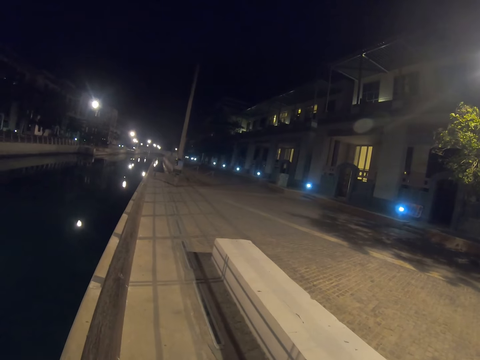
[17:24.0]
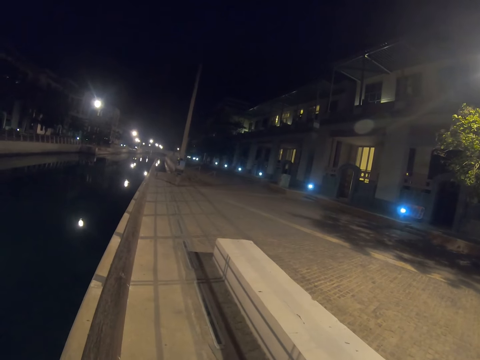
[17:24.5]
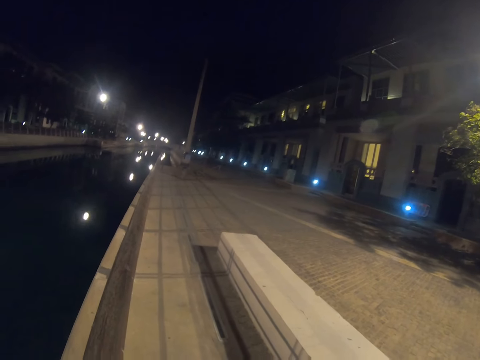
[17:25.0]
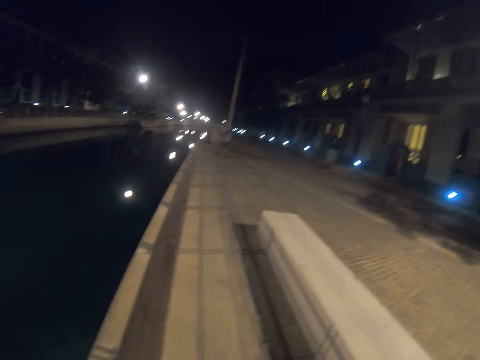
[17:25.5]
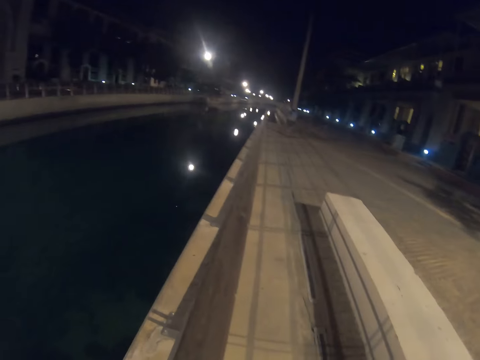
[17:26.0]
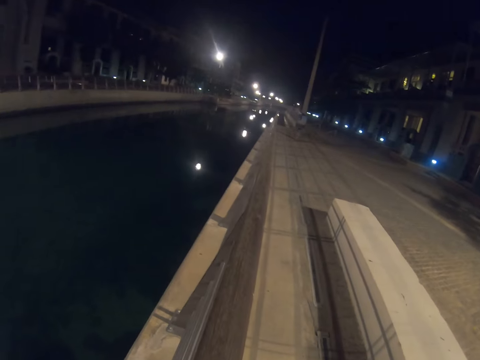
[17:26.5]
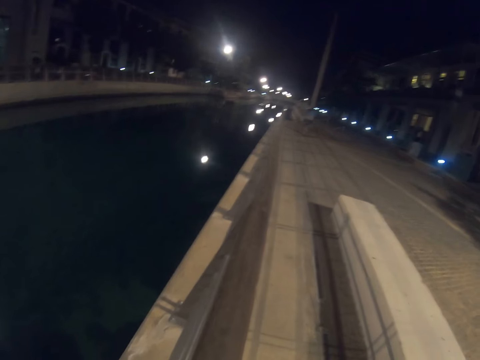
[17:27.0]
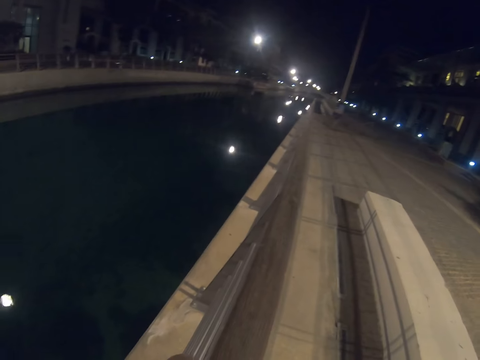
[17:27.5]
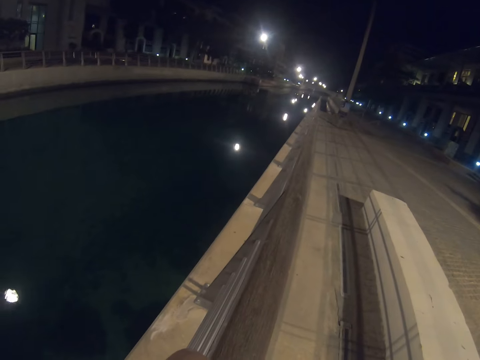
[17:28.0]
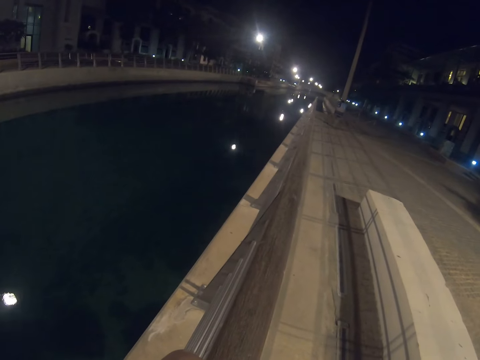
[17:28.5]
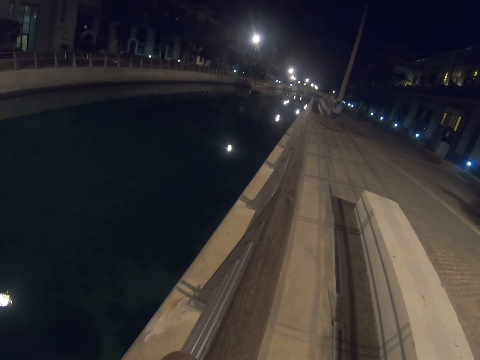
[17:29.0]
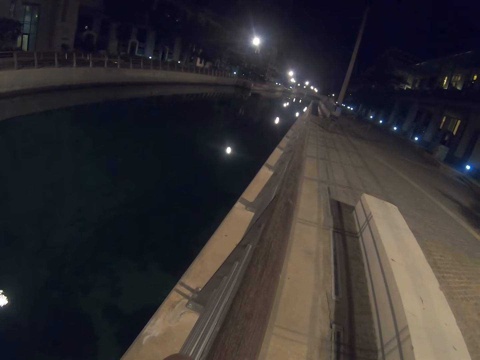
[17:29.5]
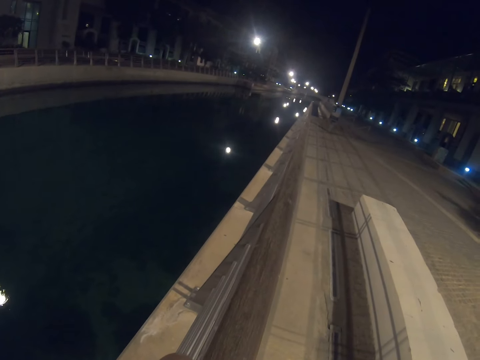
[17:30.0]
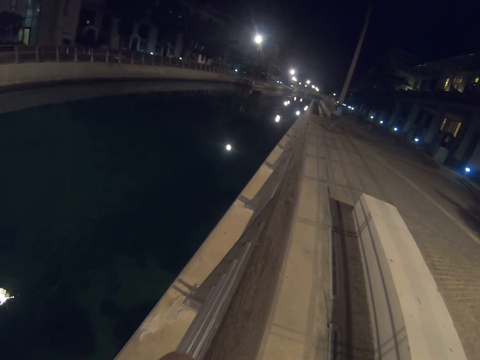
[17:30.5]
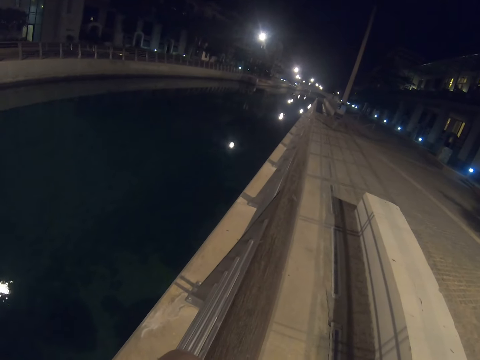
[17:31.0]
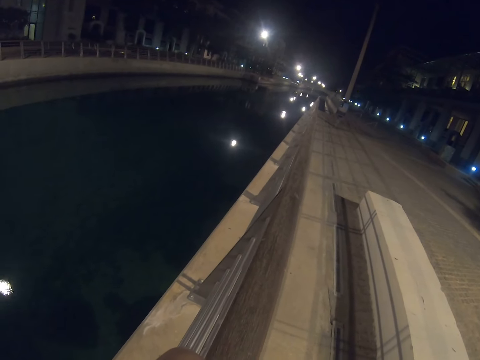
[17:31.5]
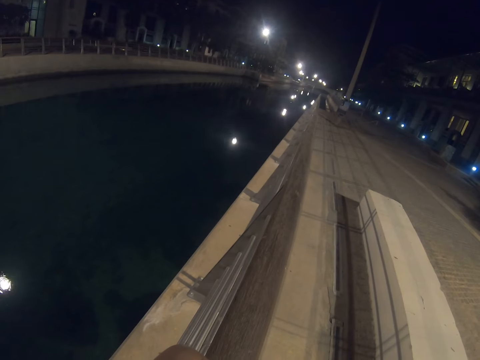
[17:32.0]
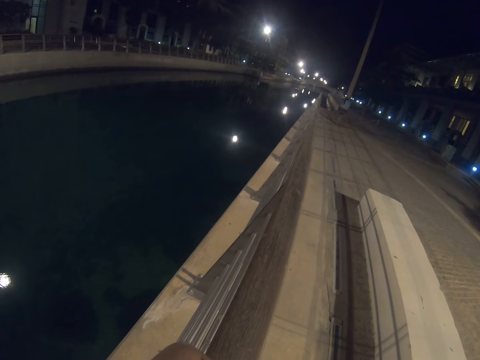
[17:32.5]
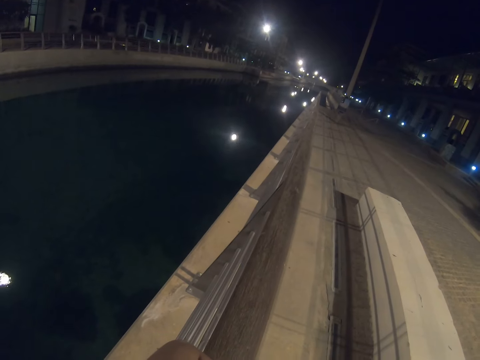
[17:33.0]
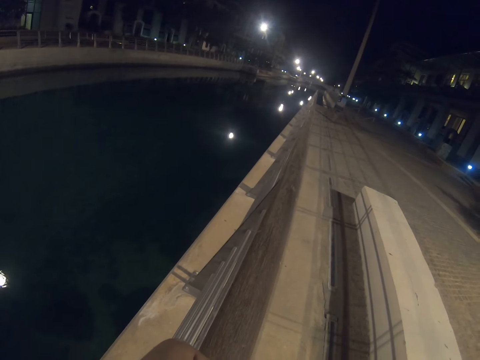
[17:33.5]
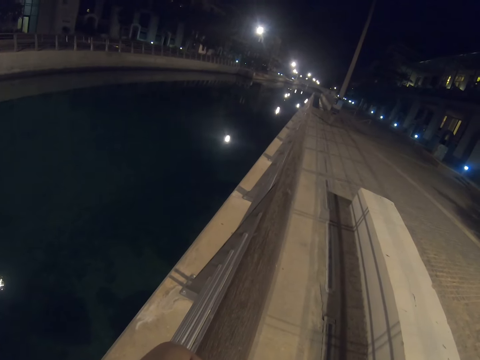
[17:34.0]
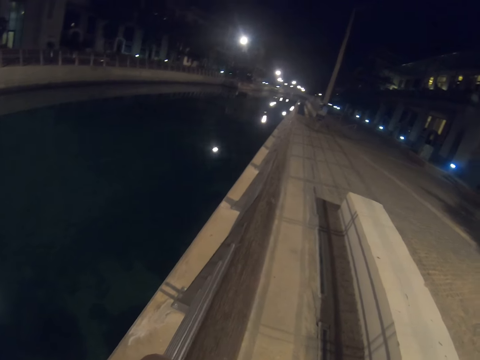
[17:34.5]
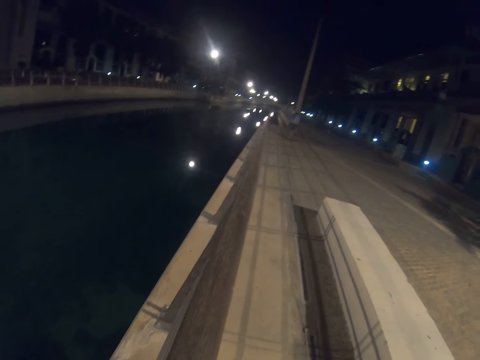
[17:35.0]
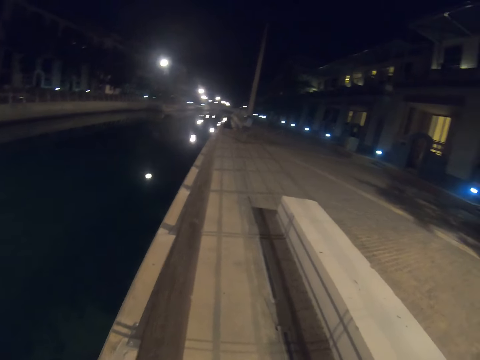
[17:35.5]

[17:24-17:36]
The camera wearer gazes at the waterway.

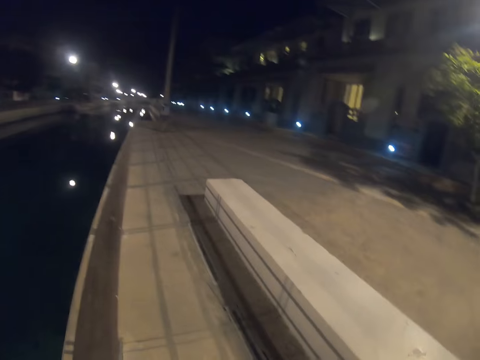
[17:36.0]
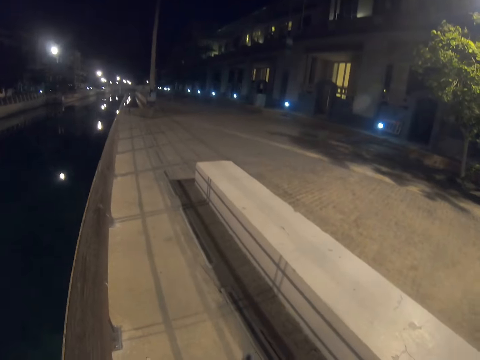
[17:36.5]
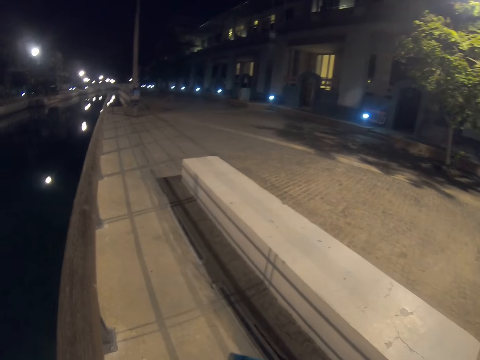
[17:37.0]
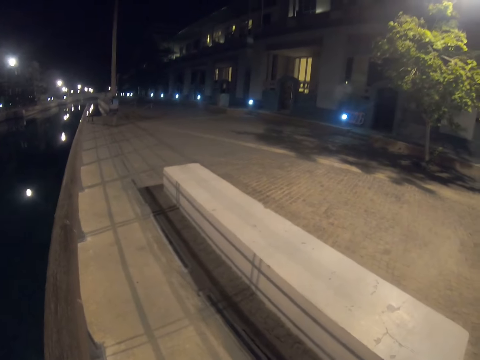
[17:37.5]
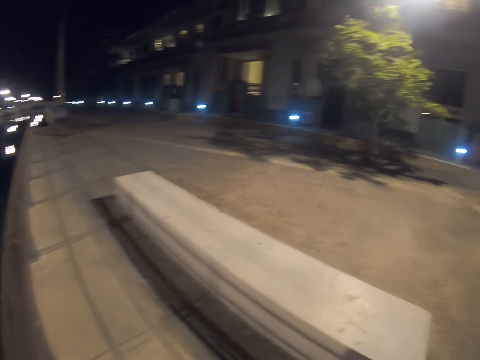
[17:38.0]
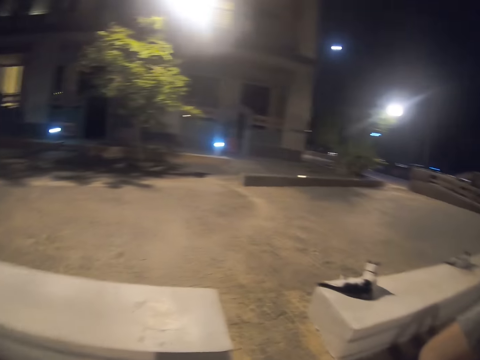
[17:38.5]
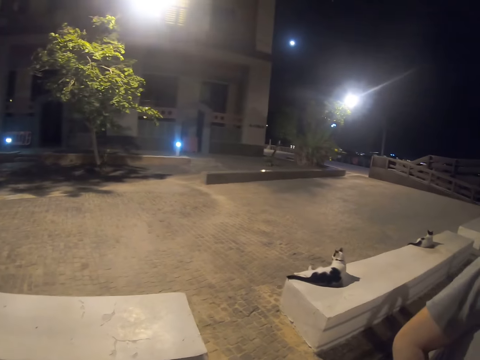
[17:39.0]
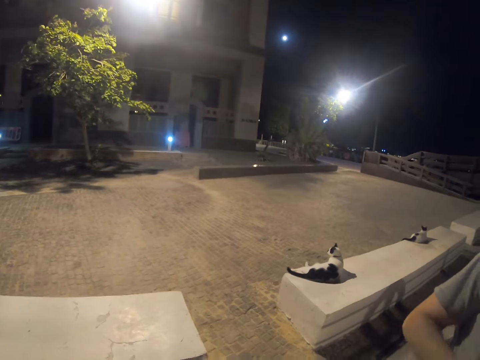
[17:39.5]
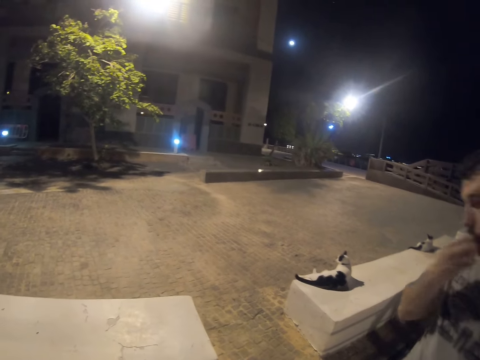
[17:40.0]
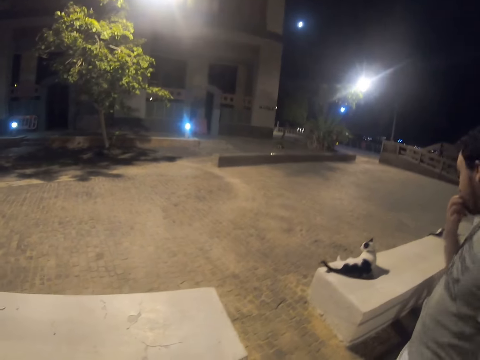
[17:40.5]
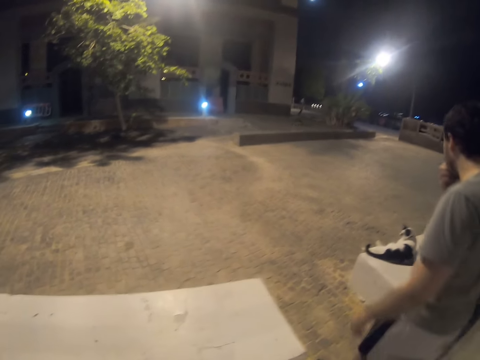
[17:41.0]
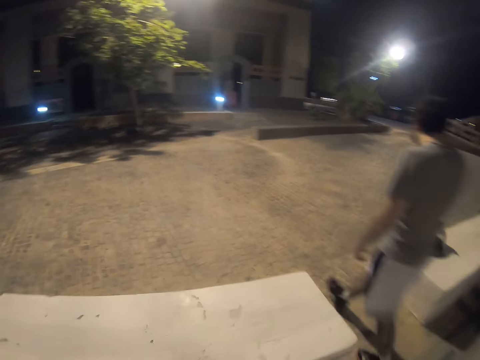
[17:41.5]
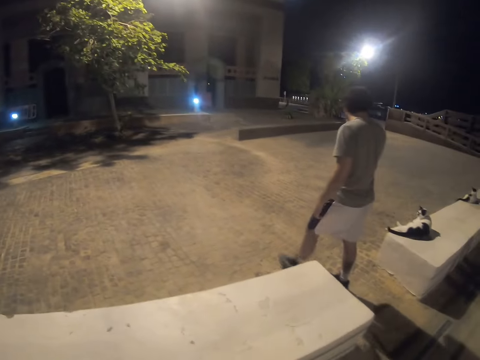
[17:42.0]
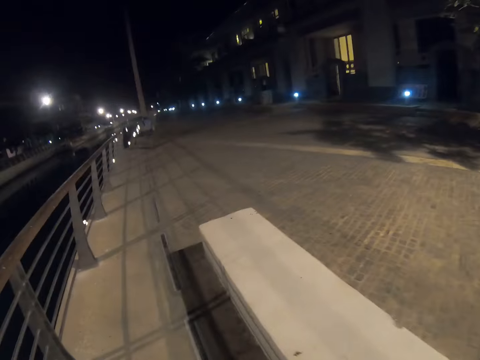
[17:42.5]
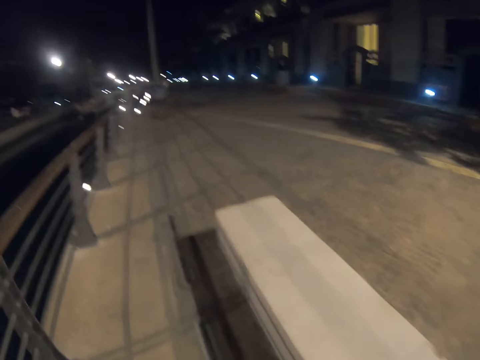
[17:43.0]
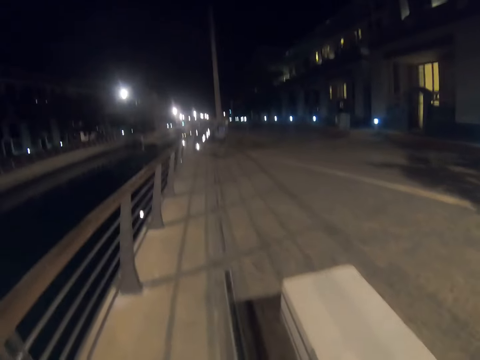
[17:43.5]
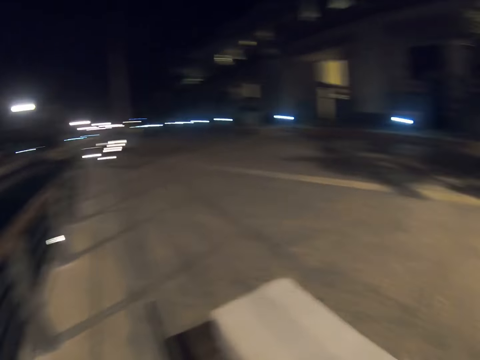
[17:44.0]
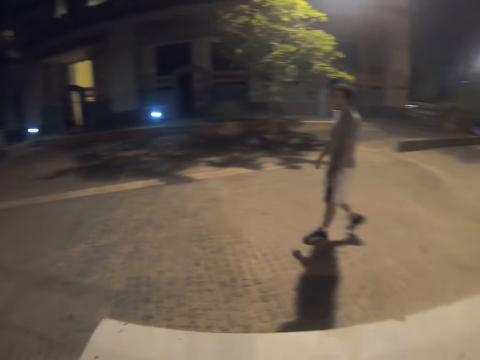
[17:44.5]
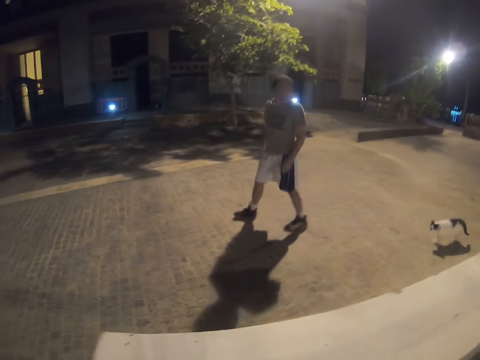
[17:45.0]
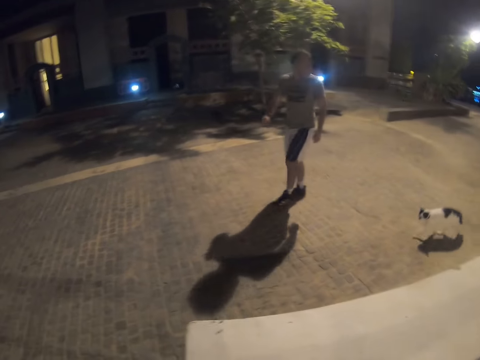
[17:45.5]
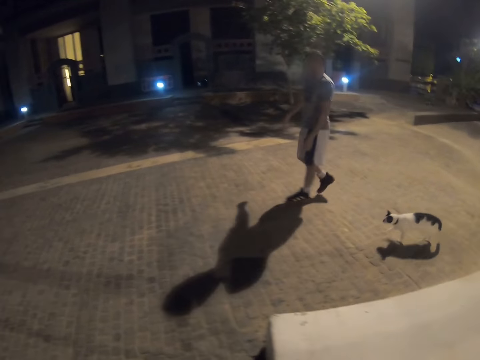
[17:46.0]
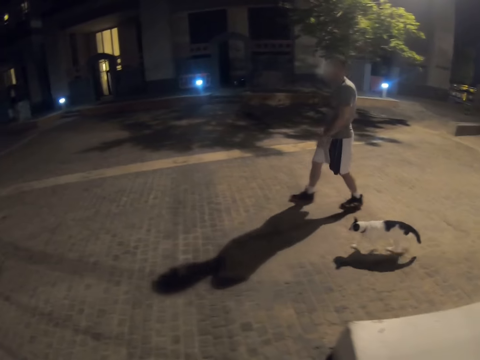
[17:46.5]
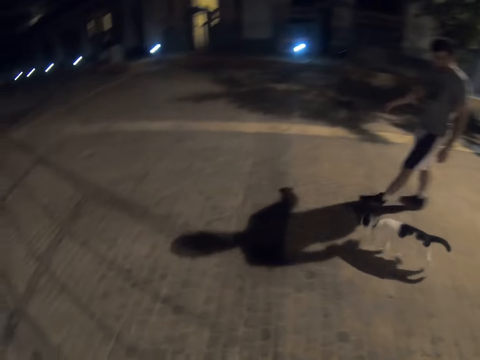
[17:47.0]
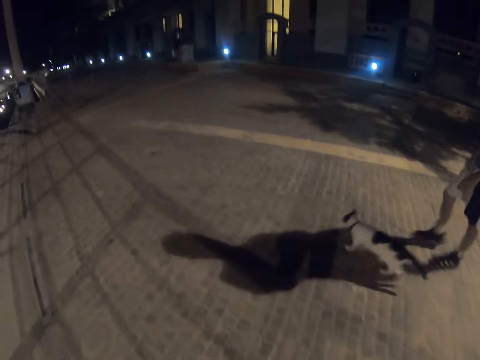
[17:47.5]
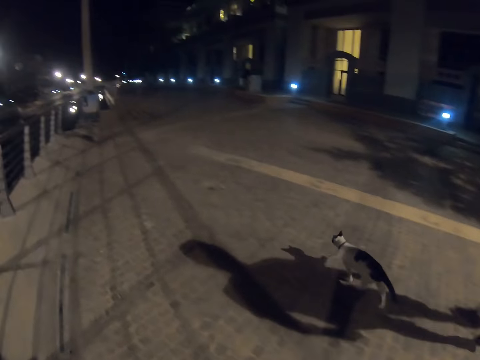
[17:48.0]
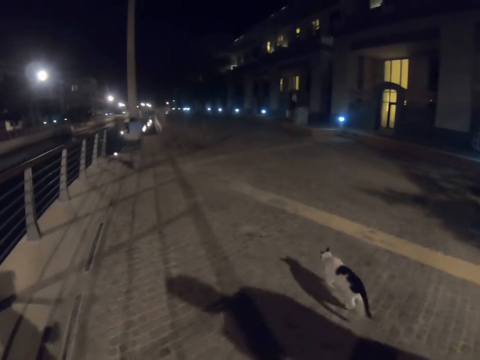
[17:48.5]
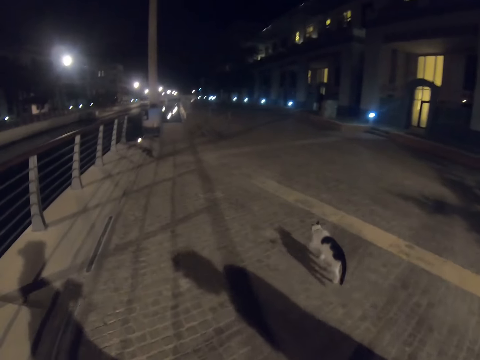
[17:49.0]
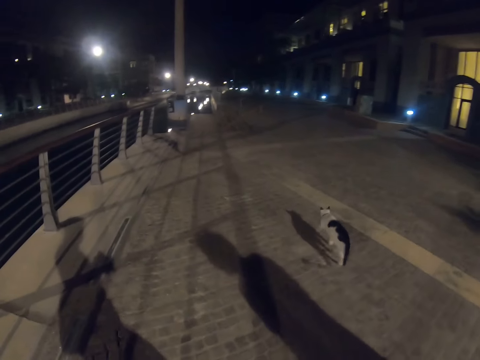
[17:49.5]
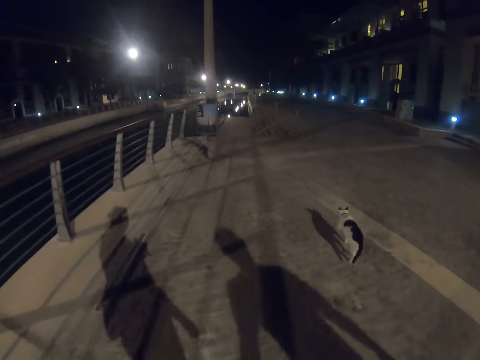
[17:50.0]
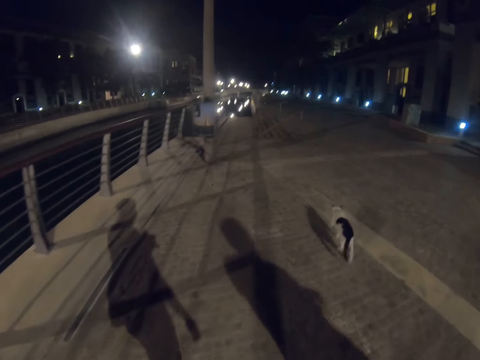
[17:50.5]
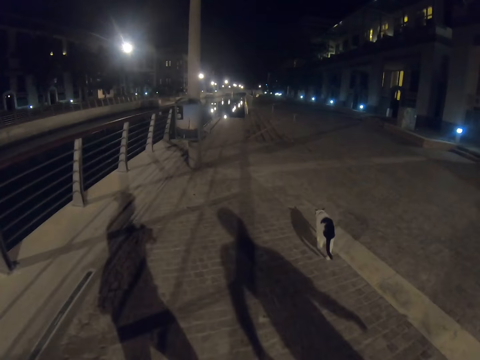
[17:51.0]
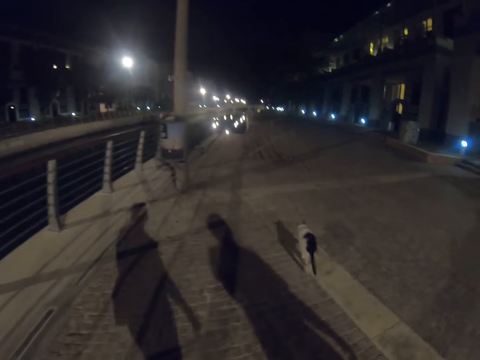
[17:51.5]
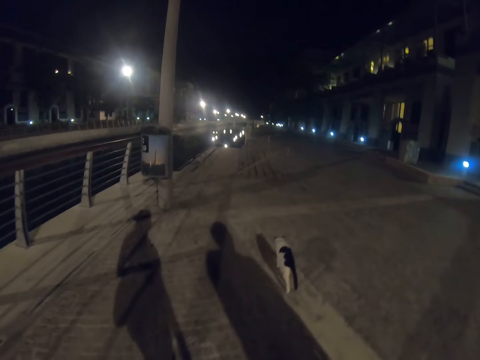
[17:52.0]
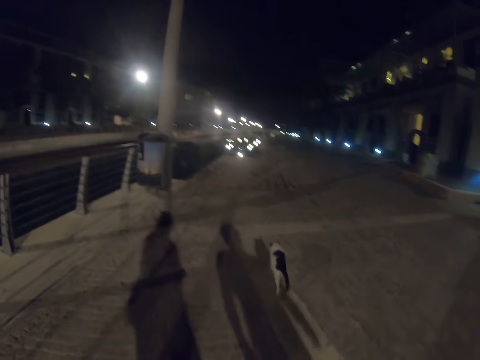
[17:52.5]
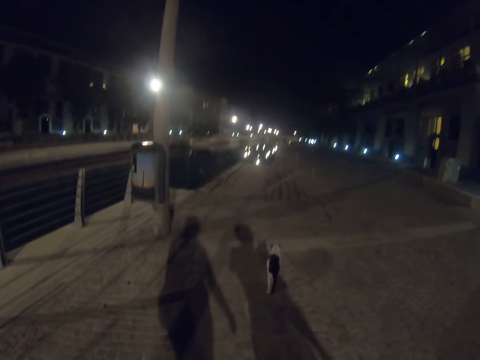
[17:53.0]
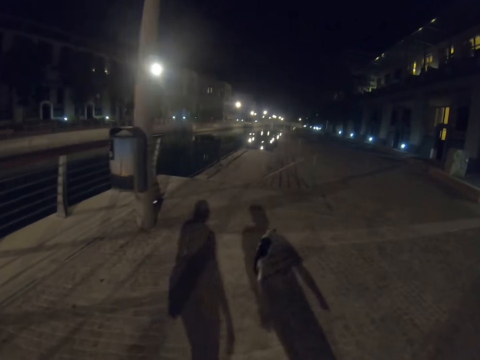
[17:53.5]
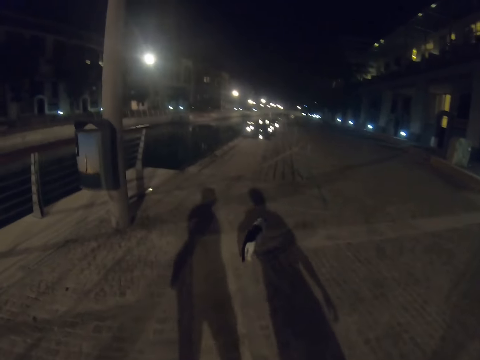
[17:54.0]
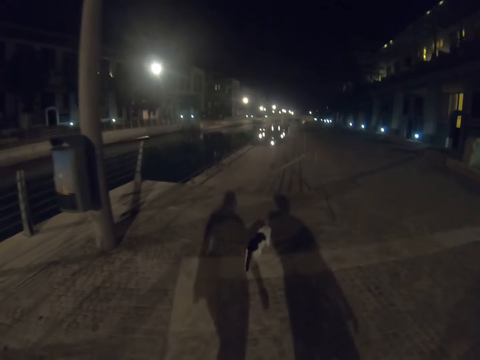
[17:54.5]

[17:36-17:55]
The camera wearer gazes at cats. They walk with a man on the pathway. The man walks. The camera wearer stares at the cat. They walk with the man on the pathway.
